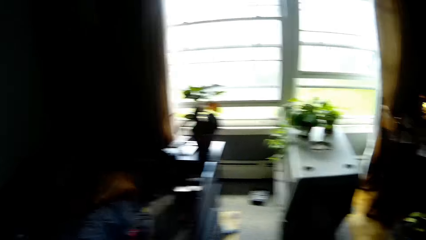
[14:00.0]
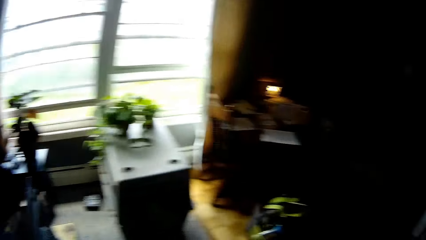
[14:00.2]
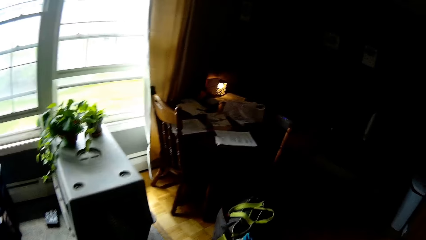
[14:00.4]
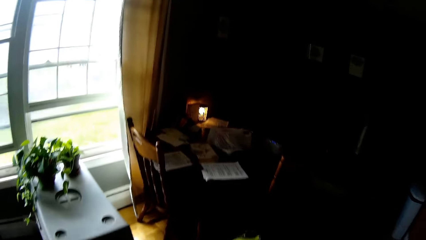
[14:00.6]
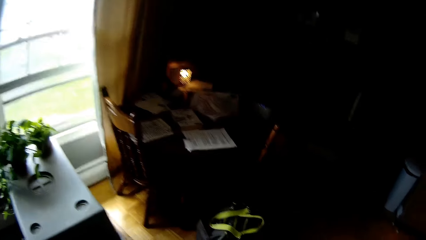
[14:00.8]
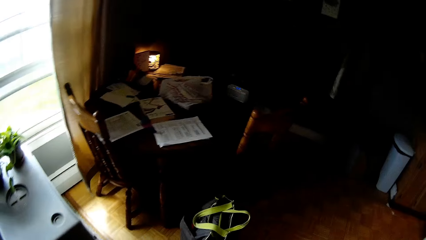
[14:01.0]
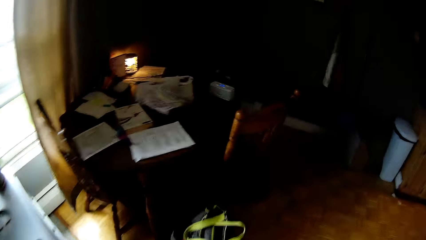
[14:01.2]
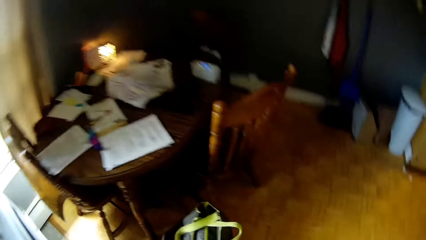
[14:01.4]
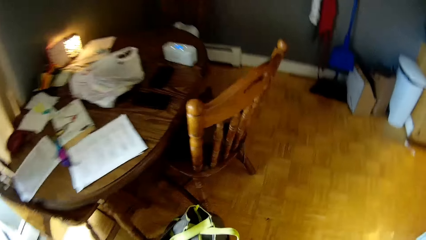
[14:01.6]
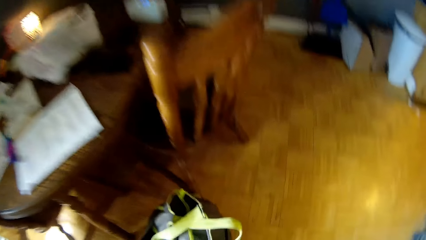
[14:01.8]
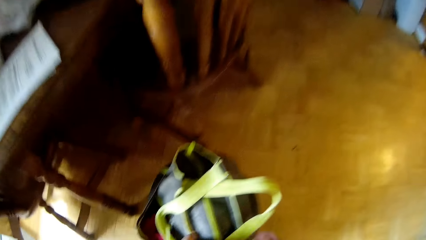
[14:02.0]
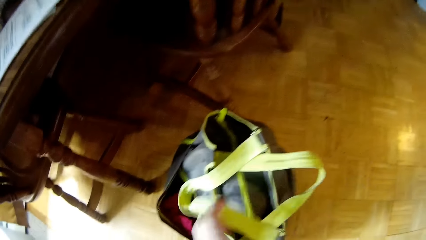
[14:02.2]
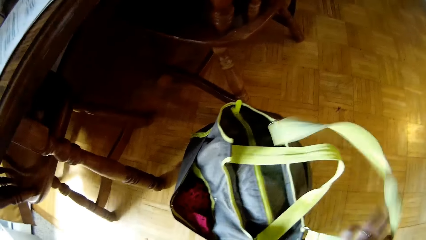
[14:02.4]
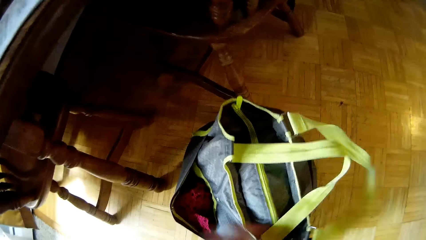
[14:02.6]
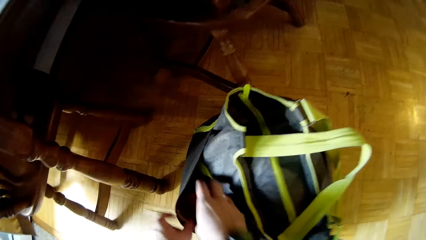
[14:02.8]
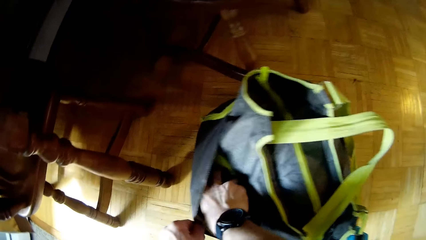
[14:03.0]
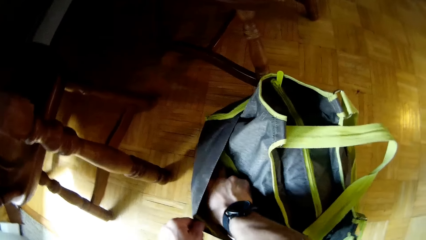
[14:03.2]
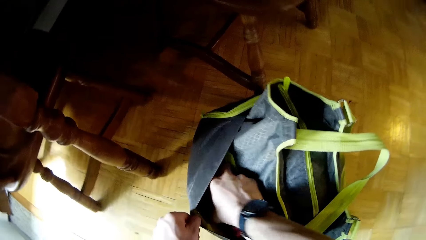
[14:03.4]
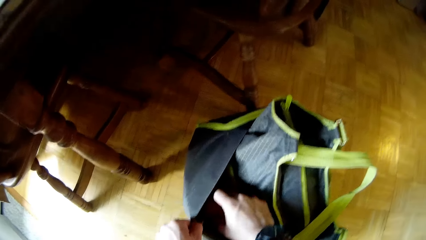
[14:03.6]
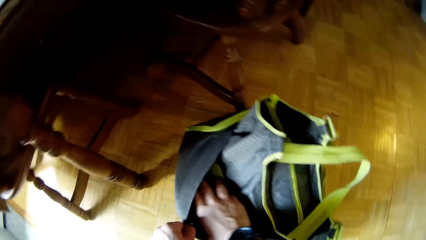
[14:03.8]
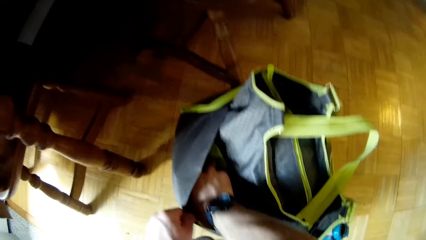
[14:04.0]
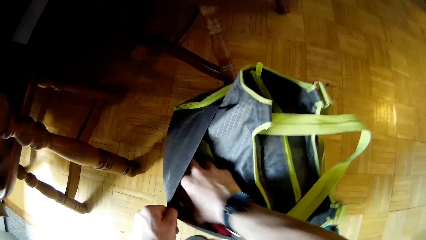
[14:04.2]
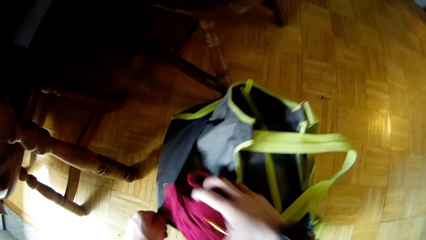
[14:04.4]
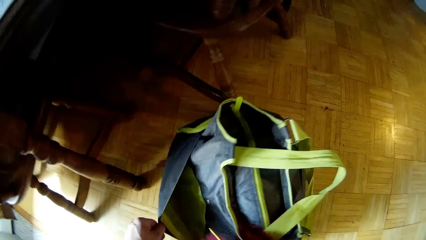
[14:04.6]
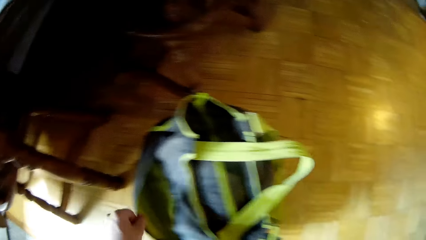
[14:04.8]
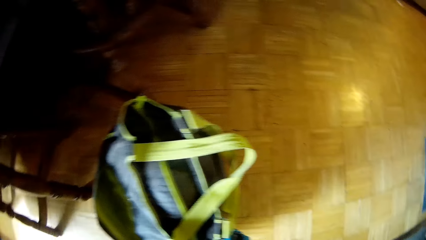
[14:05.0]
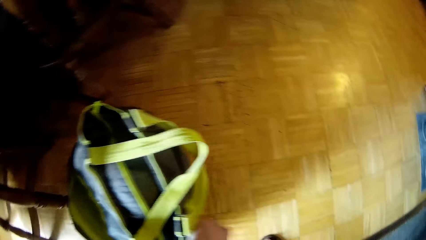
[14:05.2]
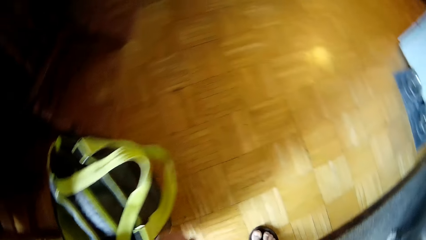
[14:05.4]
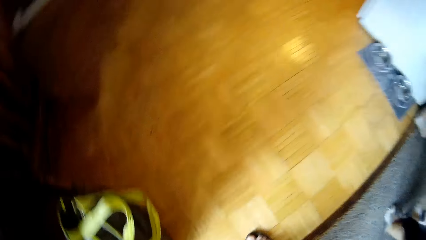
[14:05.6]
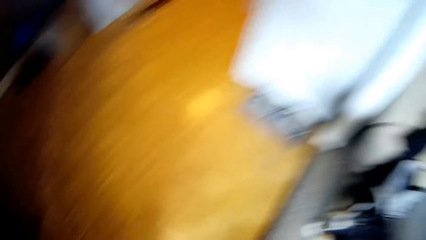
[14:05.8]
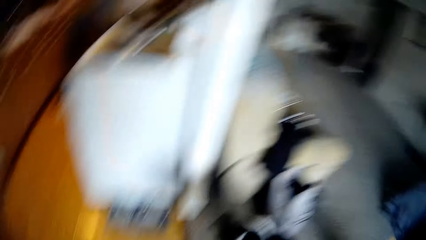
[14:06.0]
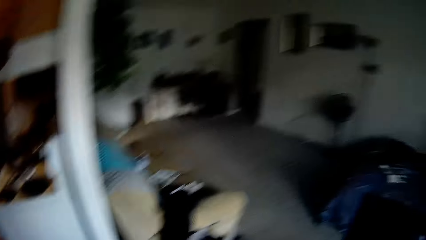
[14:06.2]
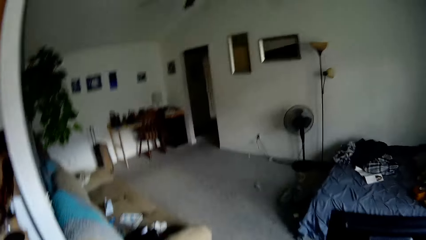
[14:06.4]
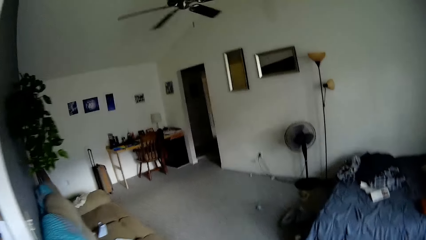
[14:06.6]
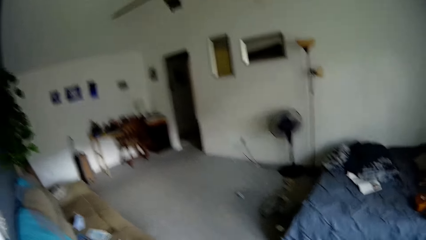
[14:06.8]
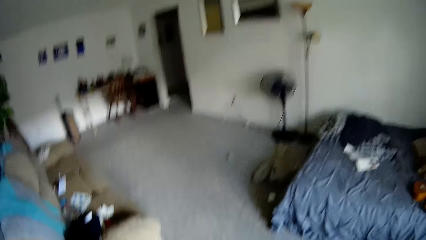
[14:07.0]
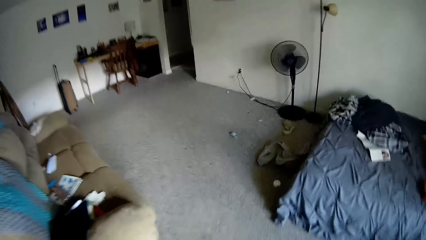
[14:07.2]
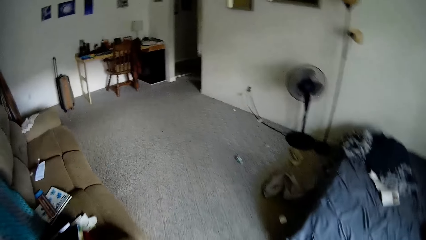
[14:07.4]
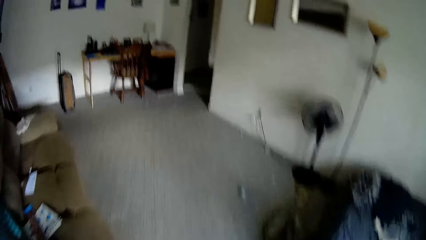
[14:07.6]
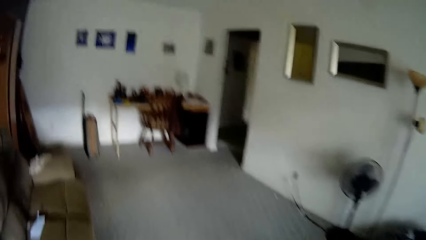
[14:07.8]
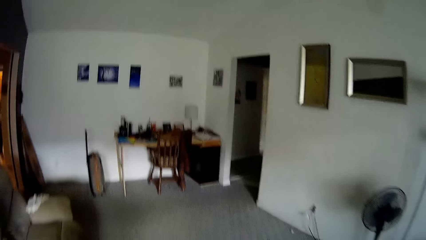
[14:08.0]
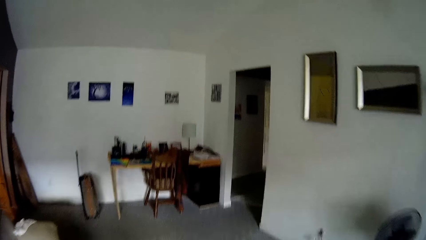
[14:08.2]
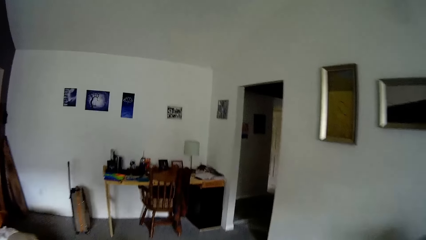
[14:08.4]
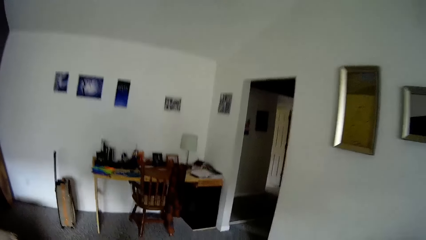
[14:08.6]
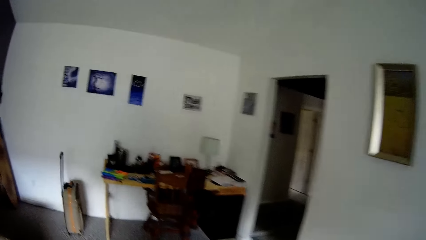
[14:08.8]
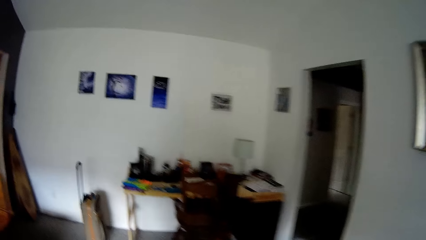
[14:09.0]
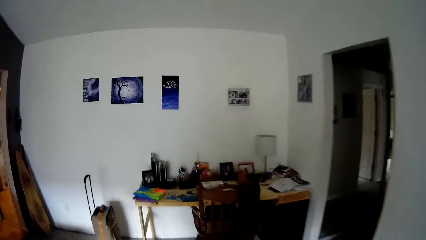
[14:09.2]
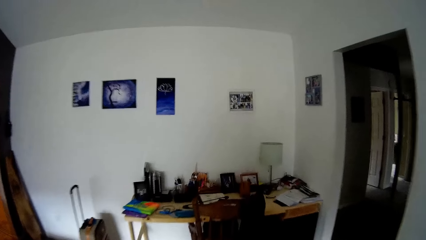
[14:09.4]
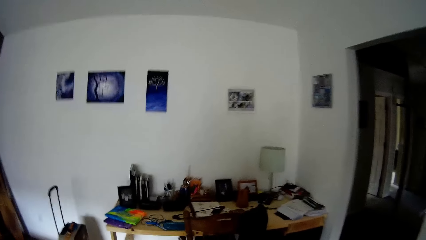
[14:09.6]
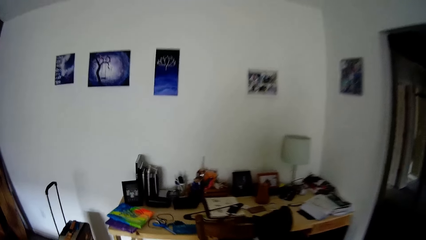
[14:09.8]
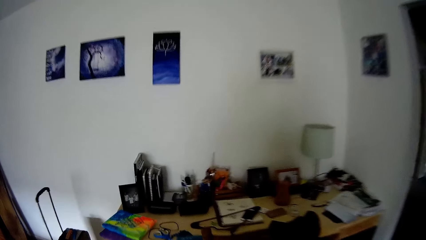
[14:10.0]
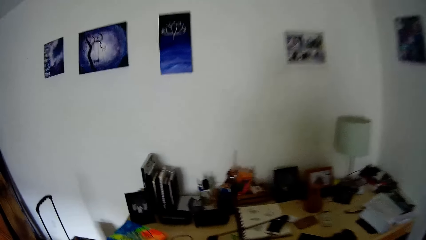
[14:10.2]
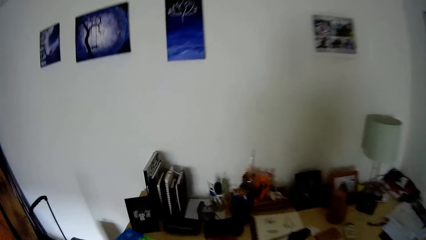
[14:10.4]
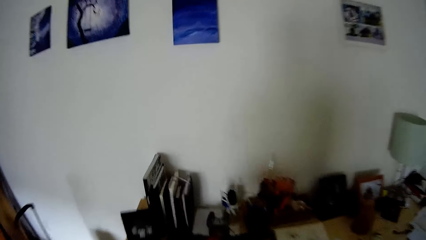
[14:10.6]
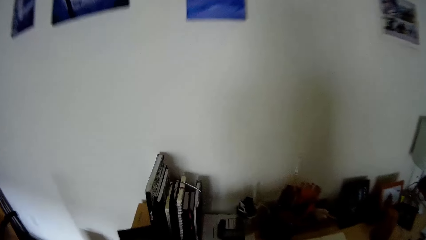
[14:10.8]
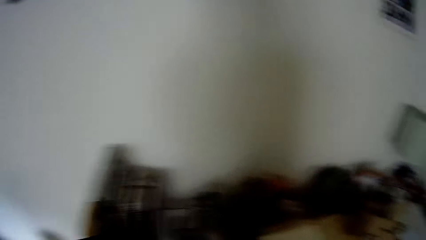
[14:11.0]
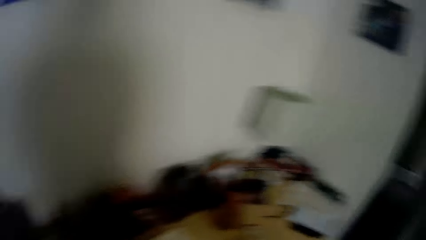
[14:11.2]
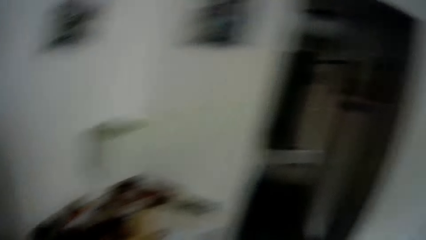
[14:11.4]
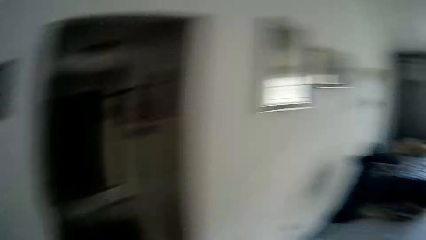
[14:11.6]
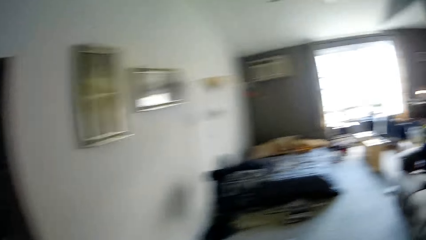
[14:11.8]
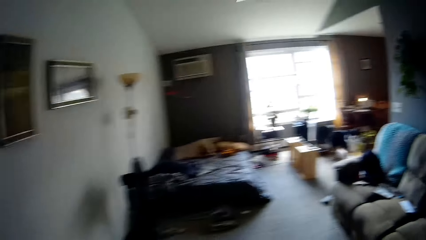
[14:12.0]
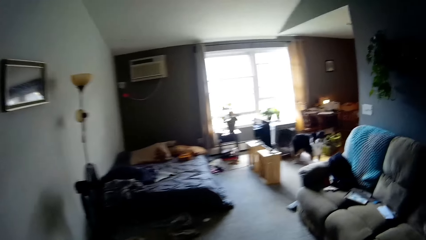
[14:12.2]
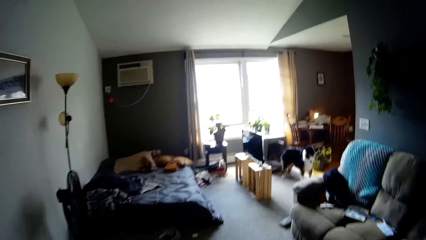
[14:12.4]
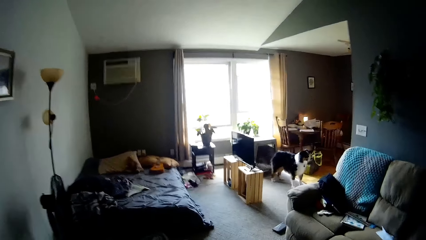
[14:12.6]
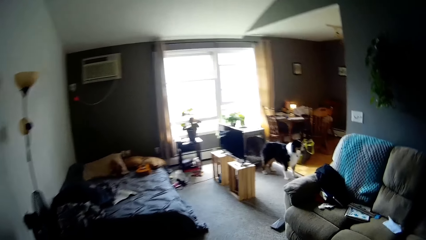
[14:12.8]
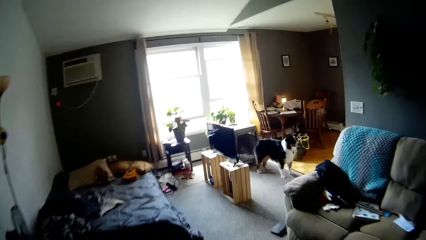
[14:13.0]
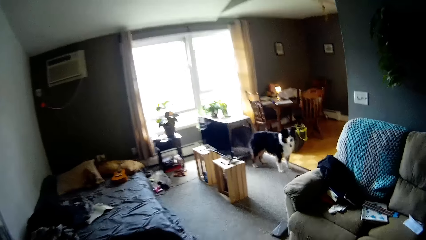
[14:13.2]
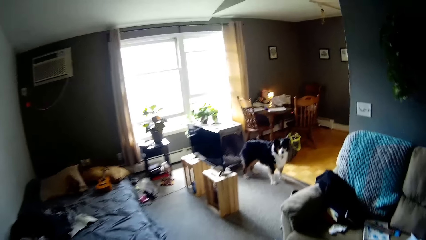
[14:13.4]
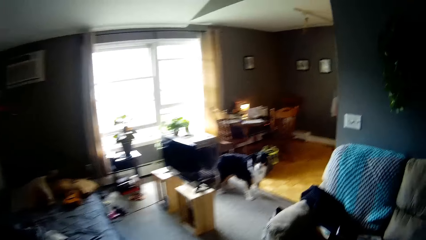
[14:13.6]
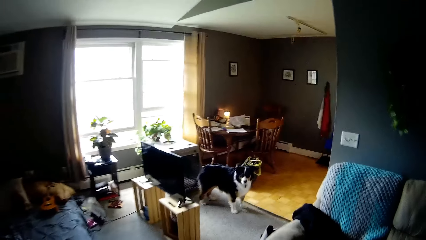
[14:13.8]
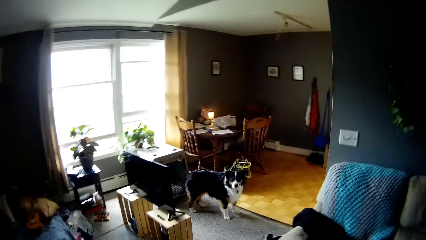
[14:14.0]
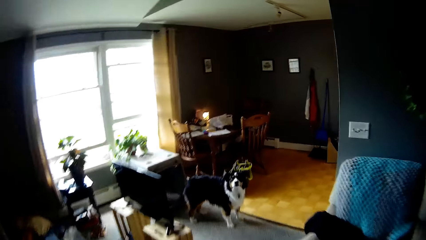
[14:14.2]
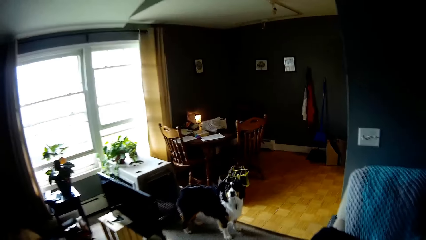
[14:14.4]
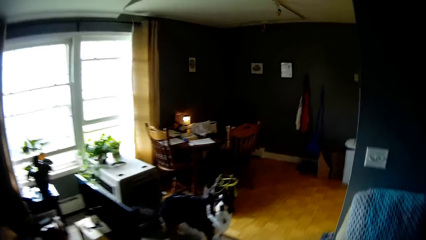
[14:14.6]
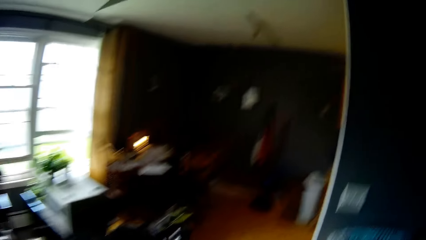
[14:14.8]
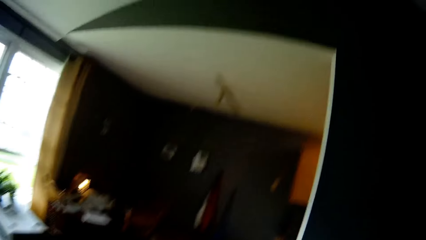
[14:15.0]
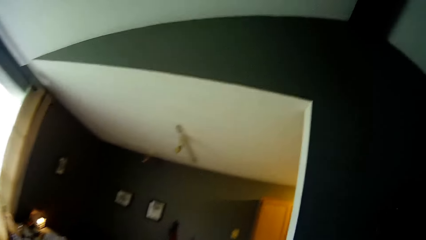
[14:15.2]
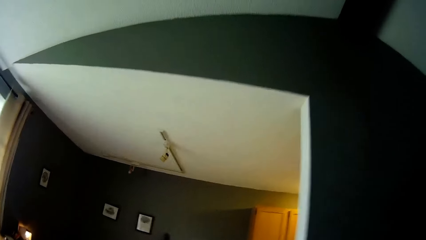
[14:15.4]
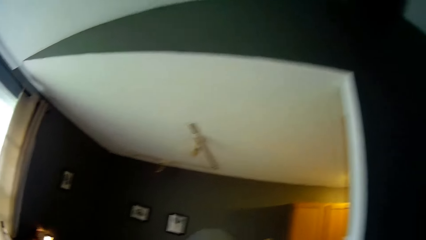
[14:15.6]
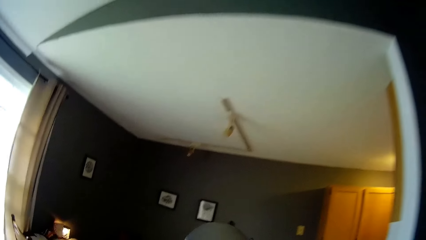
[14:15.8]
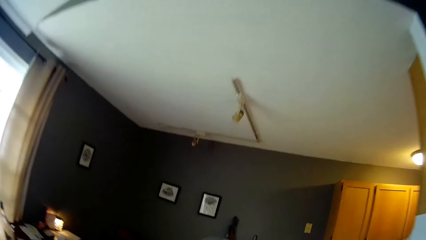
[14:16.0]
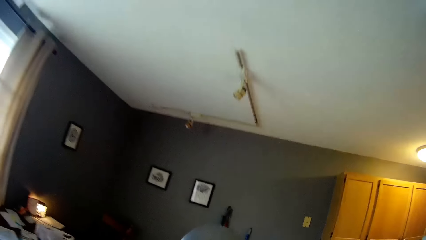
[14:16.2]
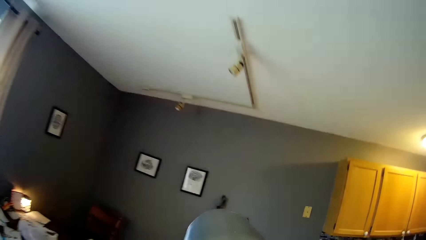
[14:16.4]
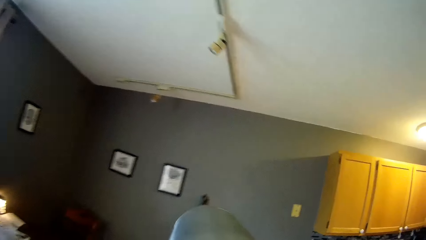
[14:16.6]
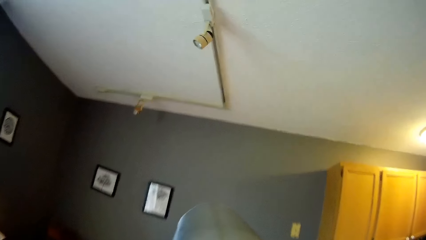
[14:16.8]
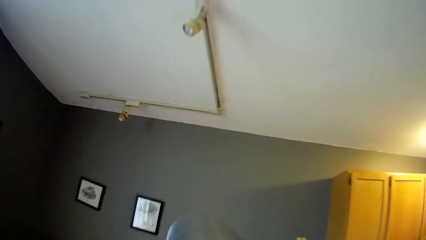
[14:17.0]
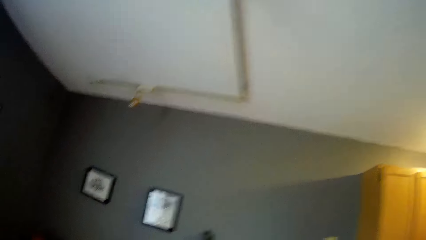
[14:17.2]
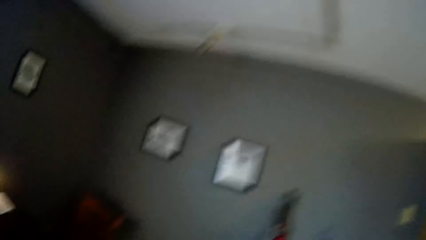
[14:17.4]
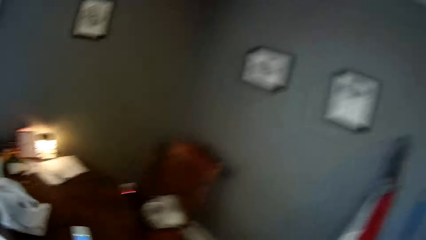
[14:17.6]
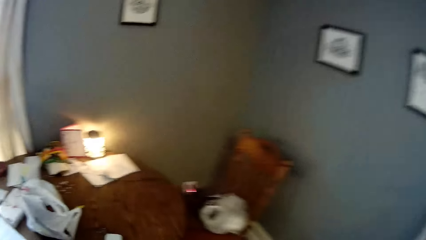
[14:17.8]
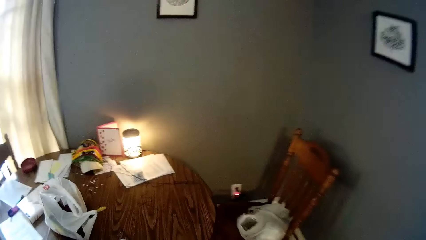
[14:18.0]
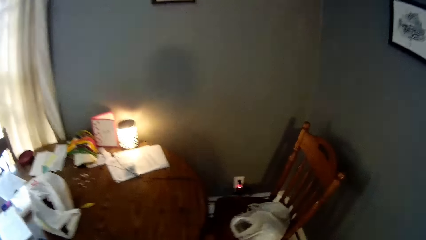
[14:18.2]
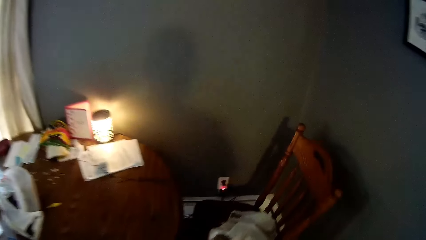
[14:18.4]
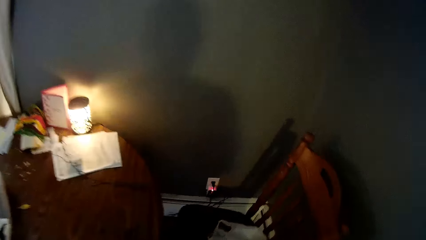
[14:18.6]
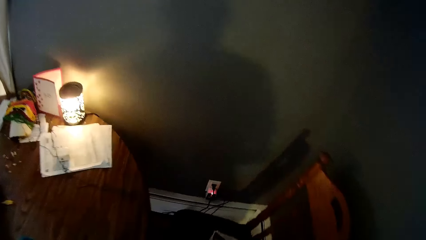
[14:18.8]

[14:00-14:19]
The camera wearer adjusts the bag. They pick a cloth or item from the bag on the floor with both hands. They walk towards a reading table in the parlor. They drop the item on the table. They turn around and walk around. They remove the paper from a paper bag.
